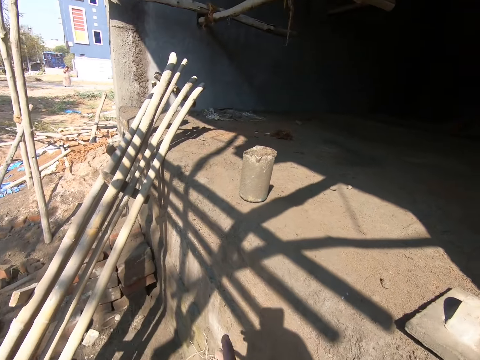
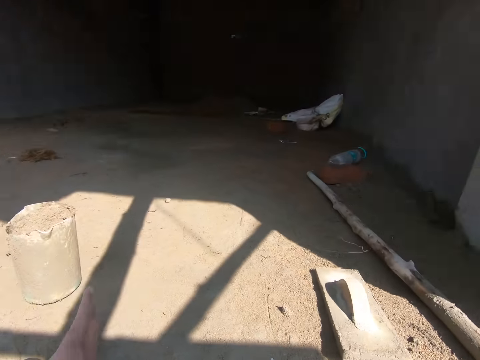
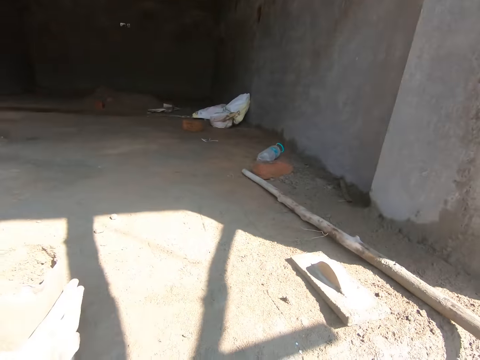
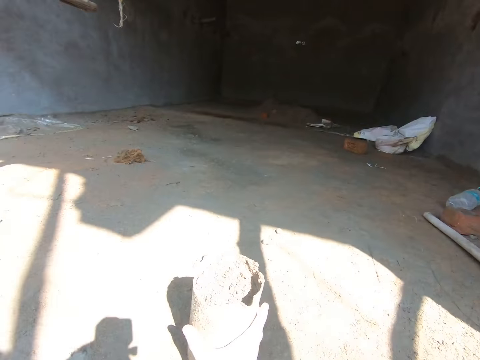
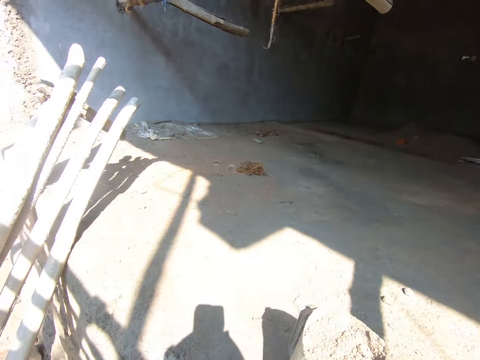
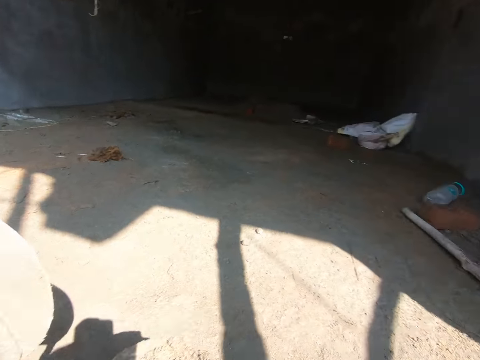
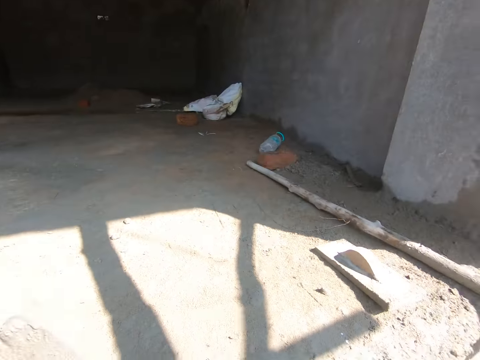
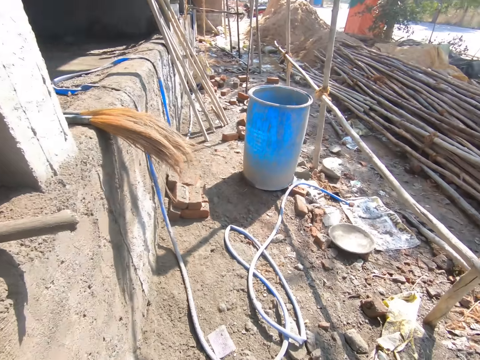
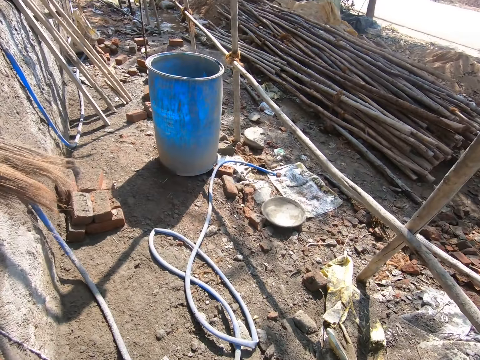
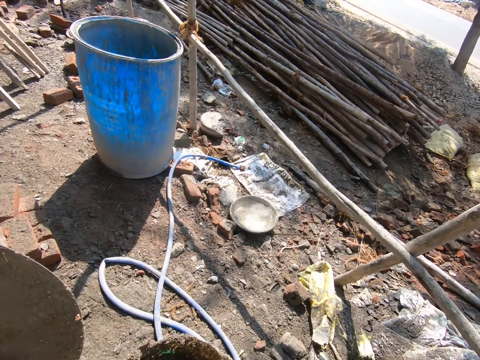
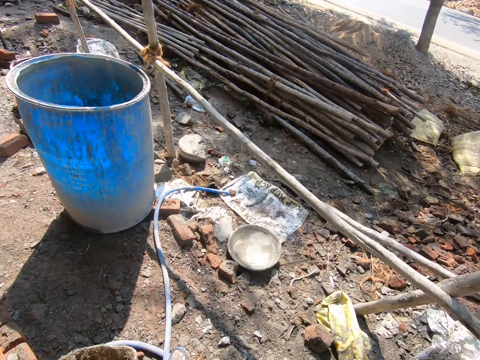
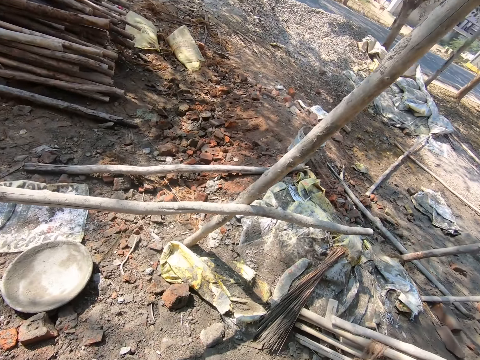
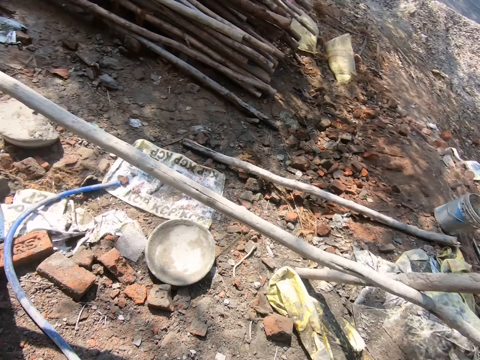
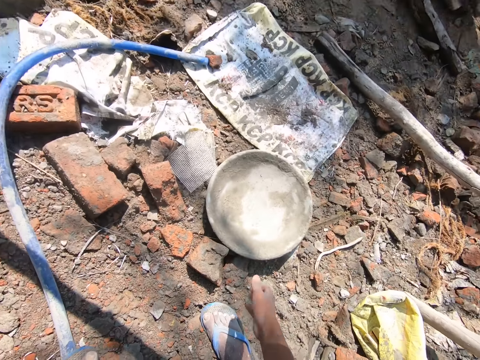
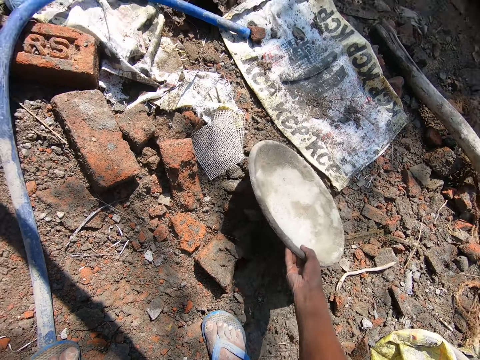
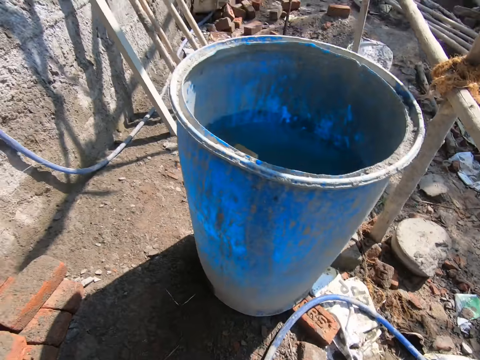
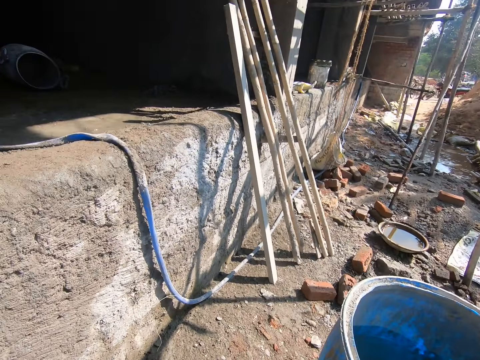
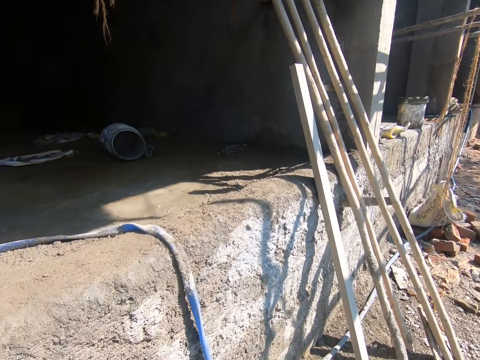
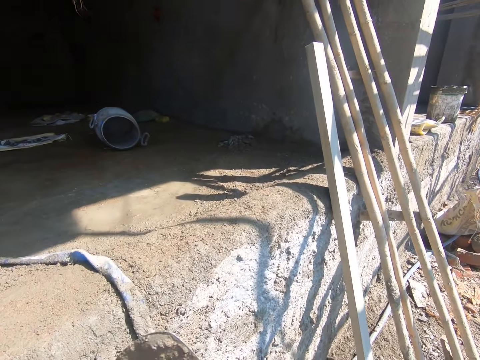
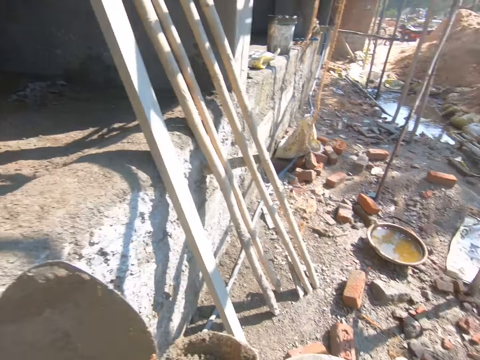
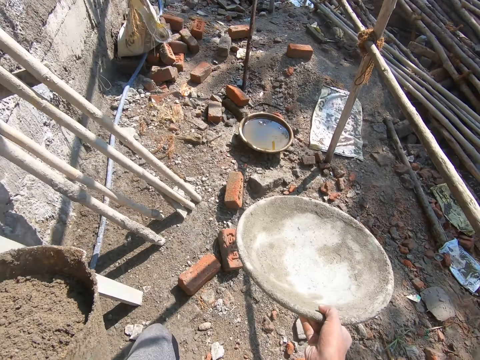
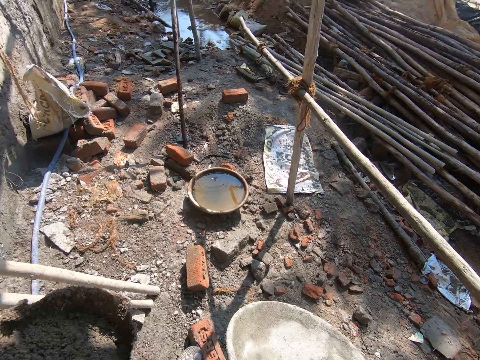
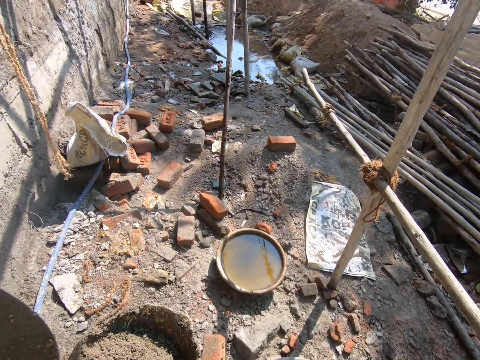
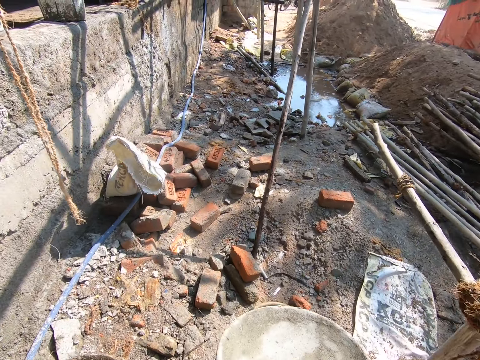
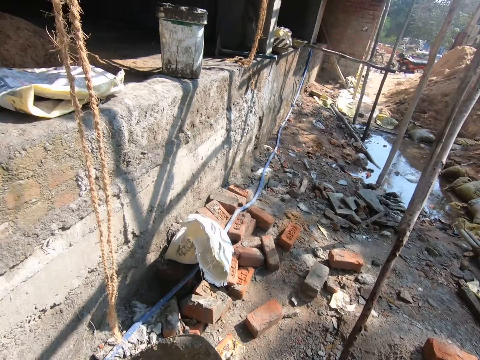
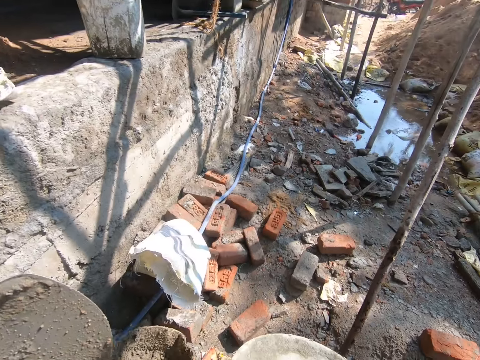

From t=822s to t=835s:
The camera wearer walks around the construction site. They pick up a container. They walk around the site. They pick up an aluminum plate. They walk around the site.

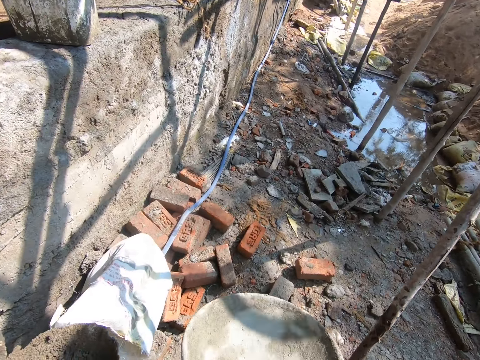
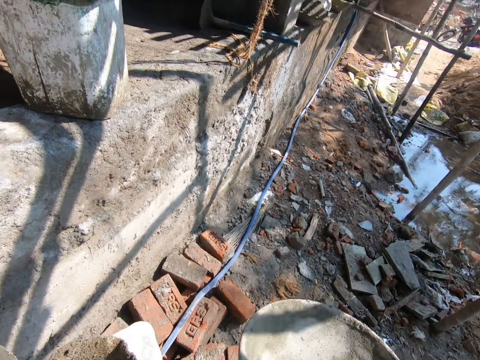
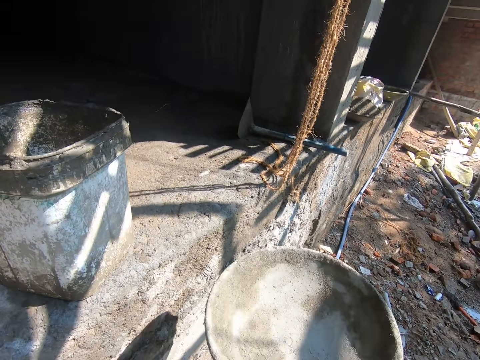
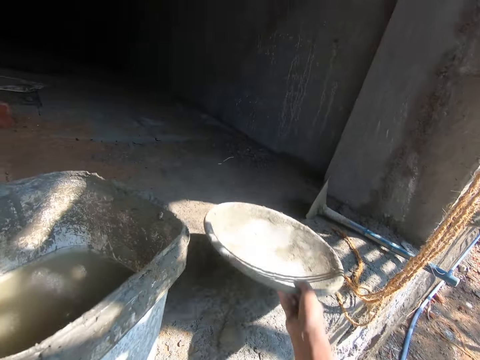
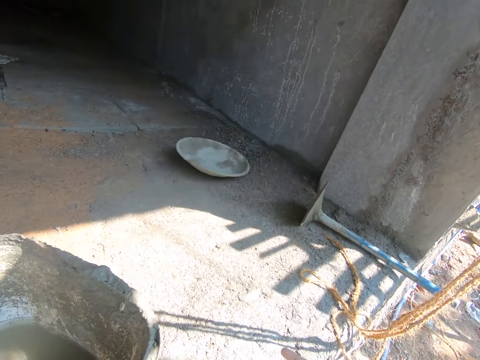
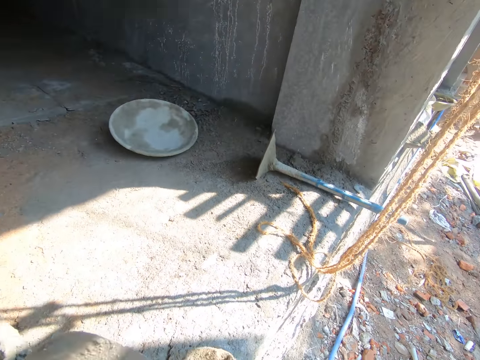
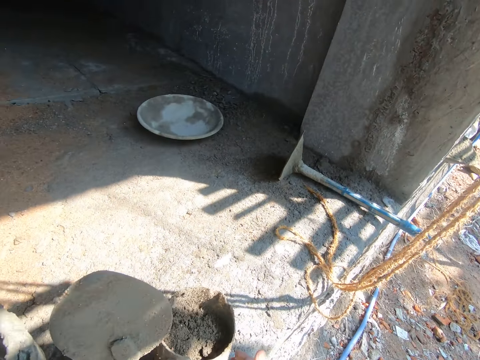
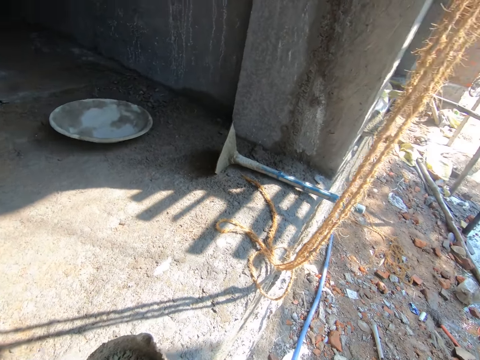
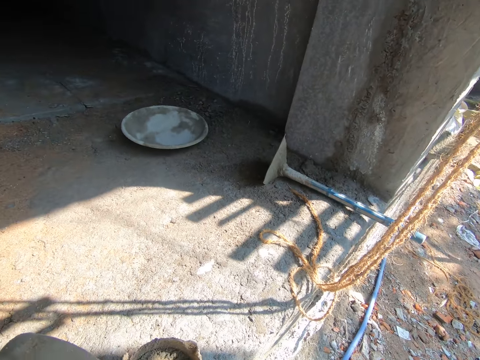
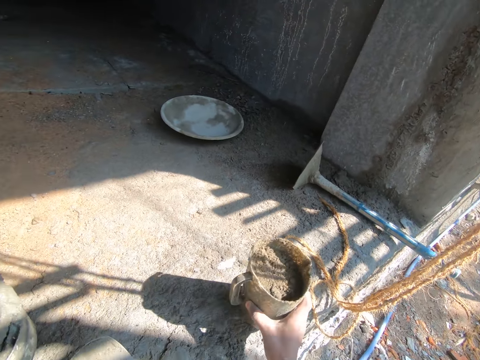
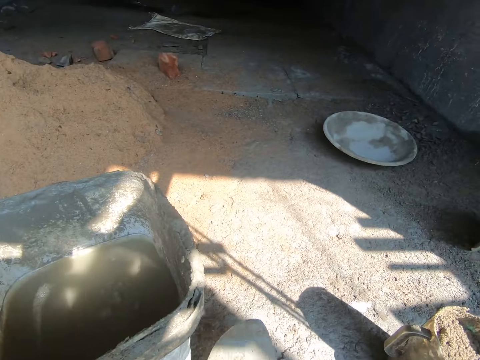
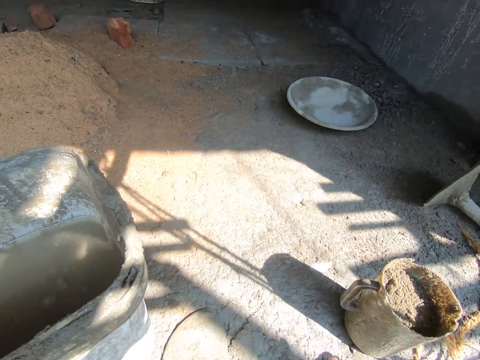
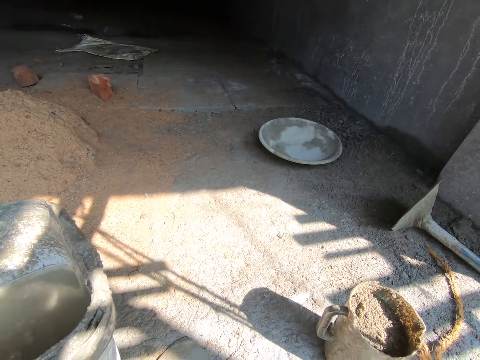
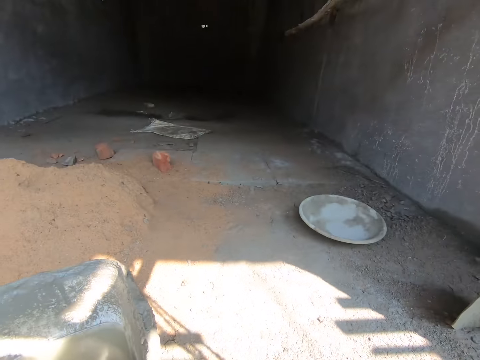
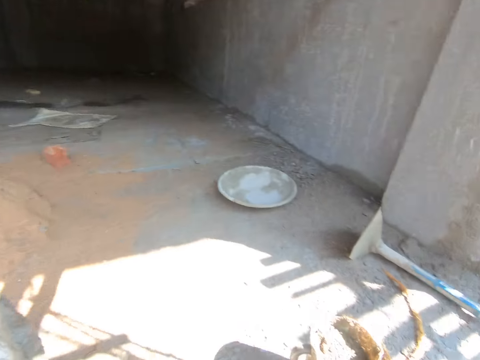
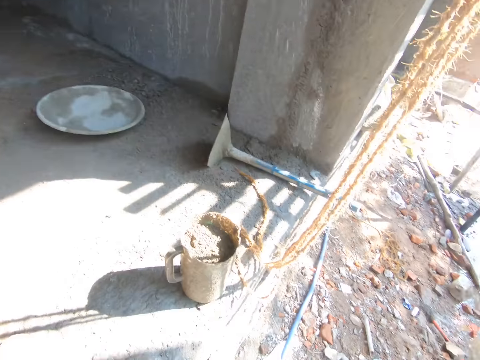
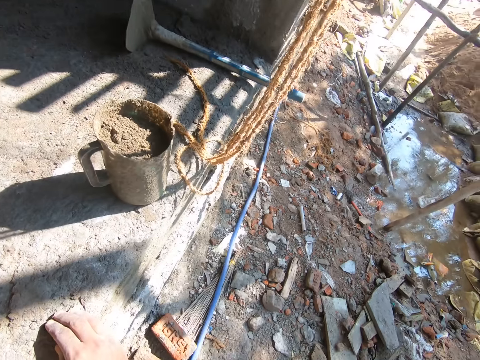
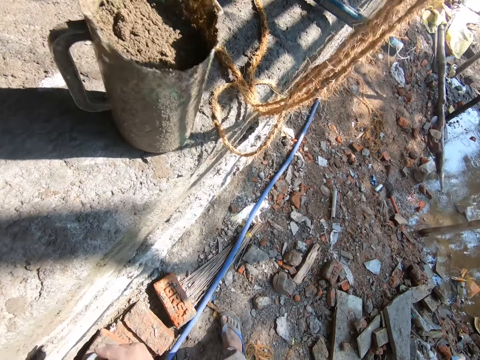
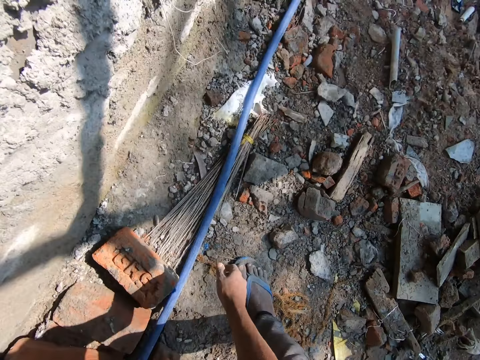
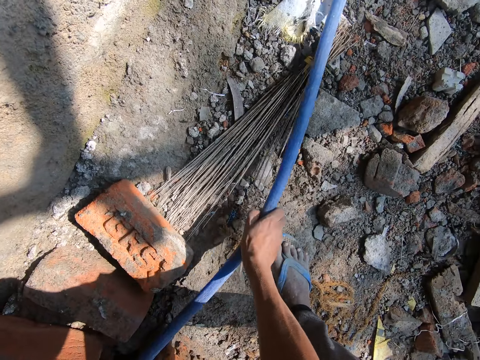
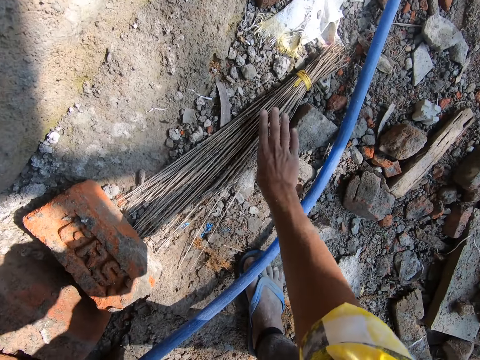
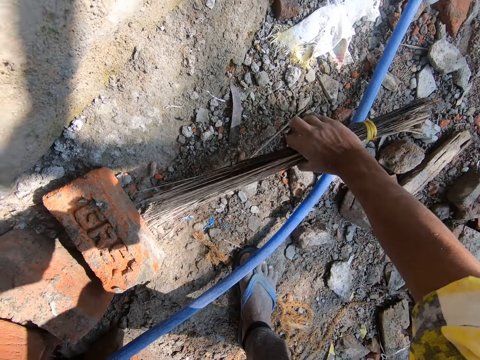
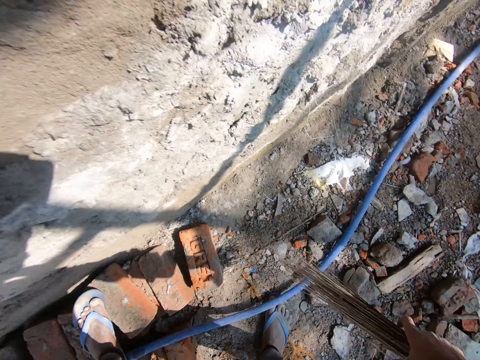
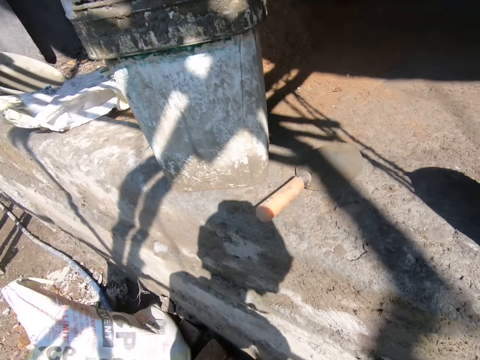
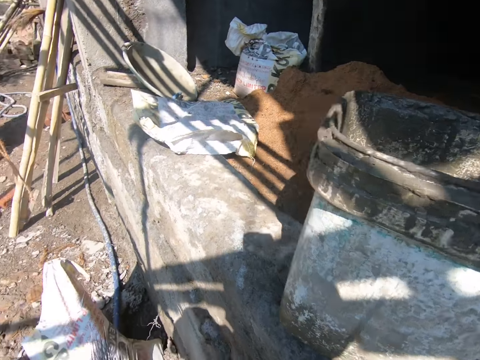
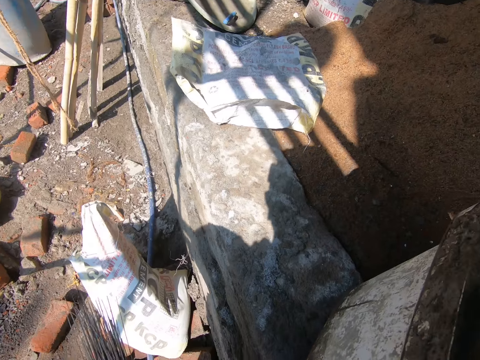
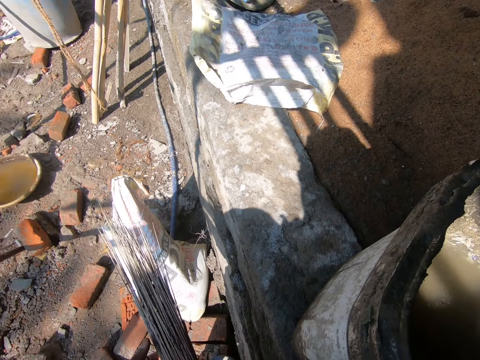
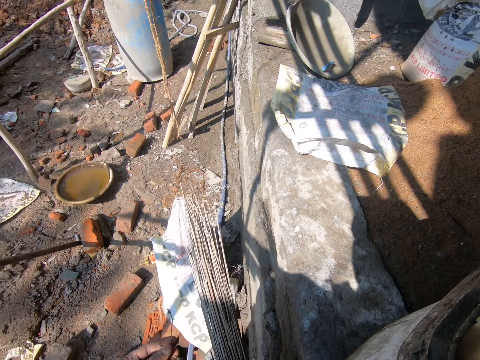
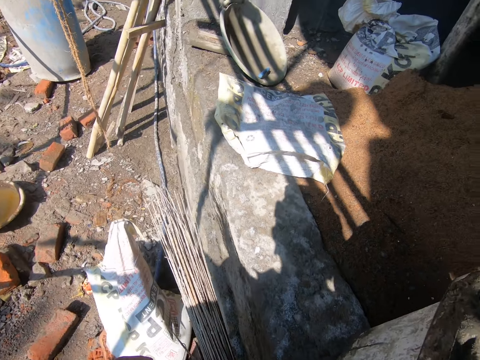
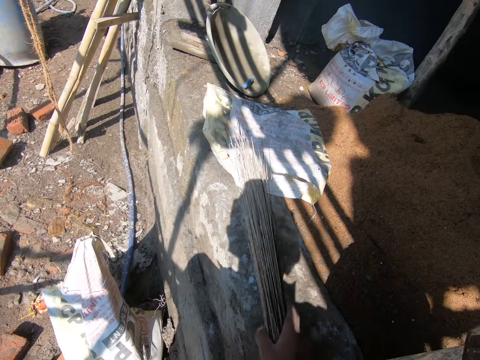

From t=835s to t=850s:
The camera wearer throws away the aluminum plate on the floor. They put down a plastic can. They put down a jug full of sand on the floor. They look around. They hold a water pipe. They pick up a broom. They look around.
